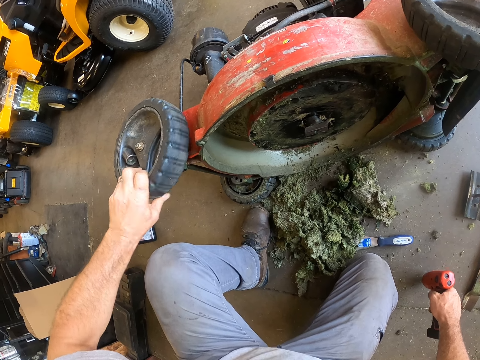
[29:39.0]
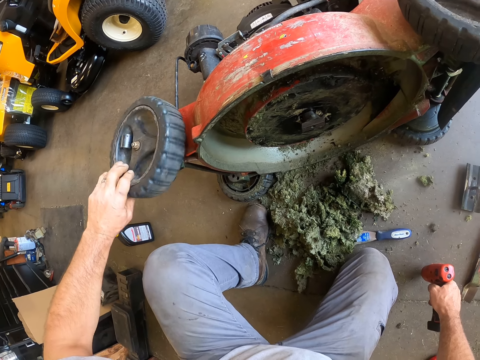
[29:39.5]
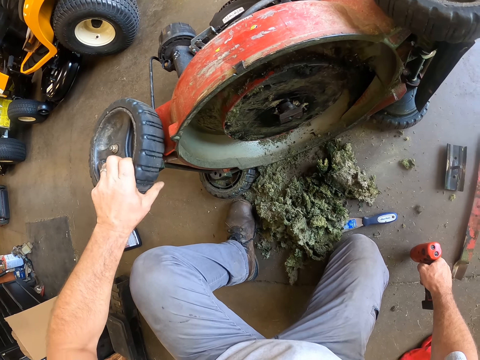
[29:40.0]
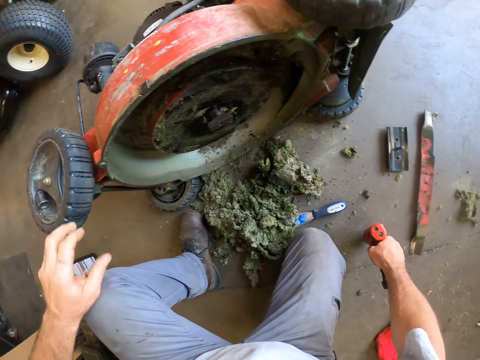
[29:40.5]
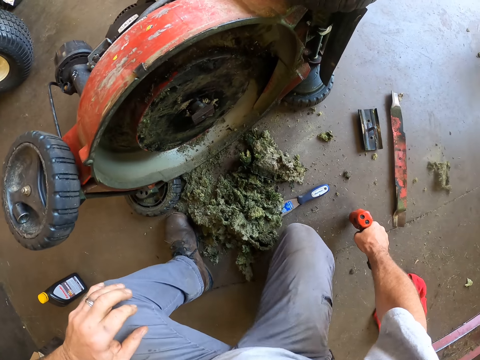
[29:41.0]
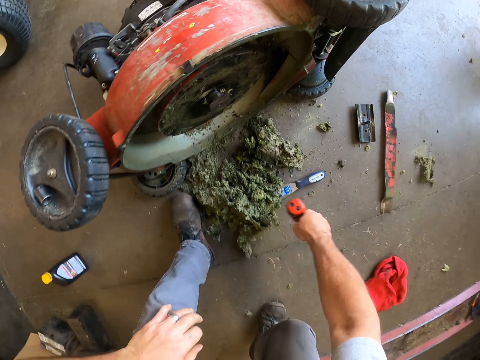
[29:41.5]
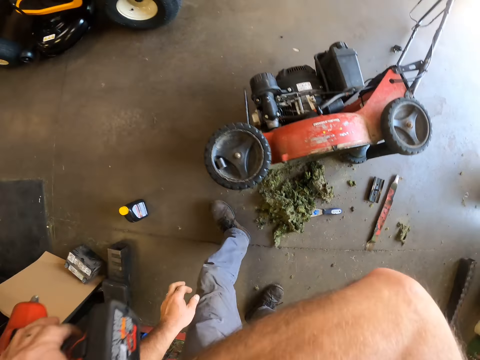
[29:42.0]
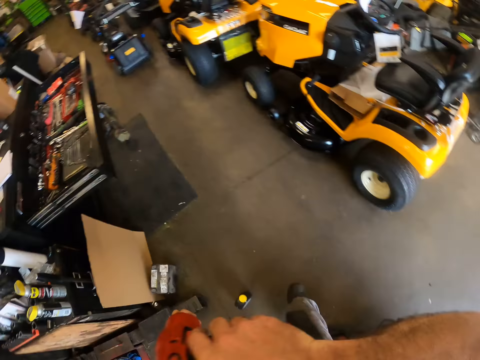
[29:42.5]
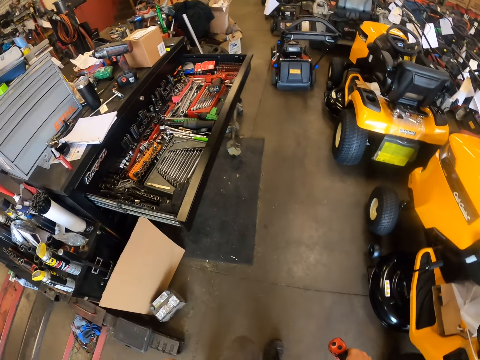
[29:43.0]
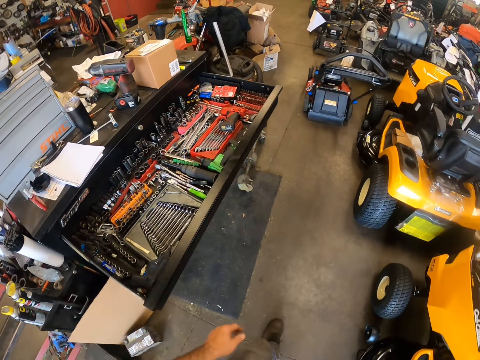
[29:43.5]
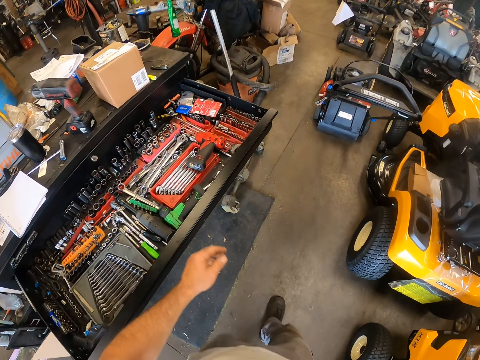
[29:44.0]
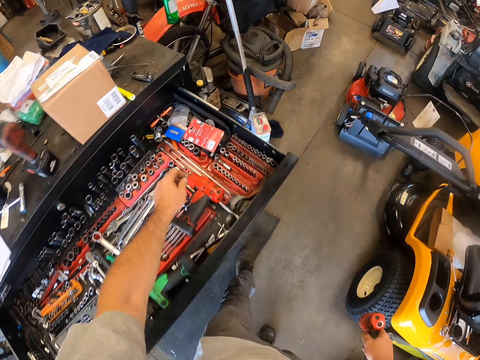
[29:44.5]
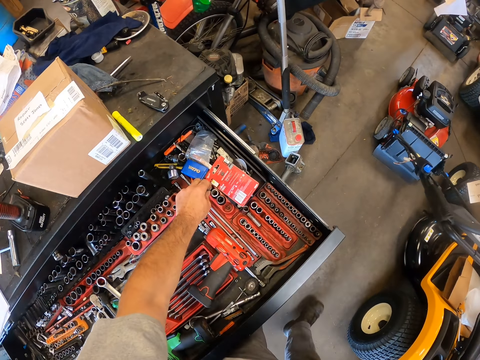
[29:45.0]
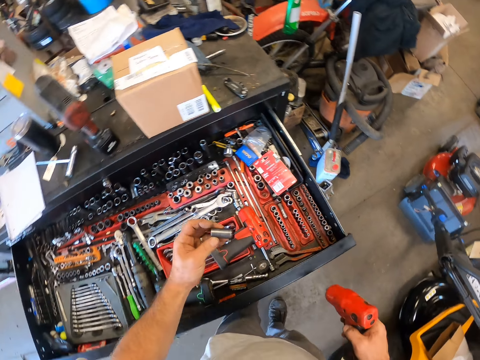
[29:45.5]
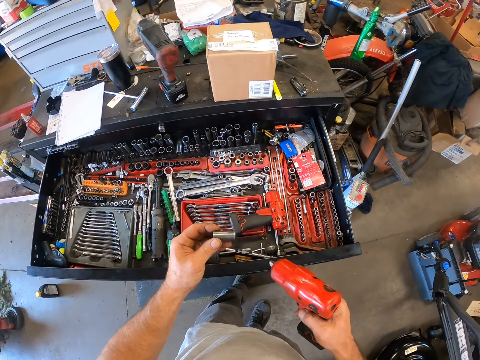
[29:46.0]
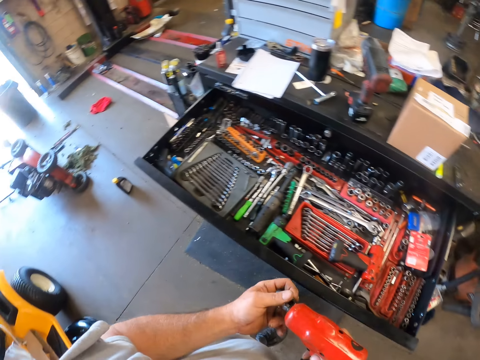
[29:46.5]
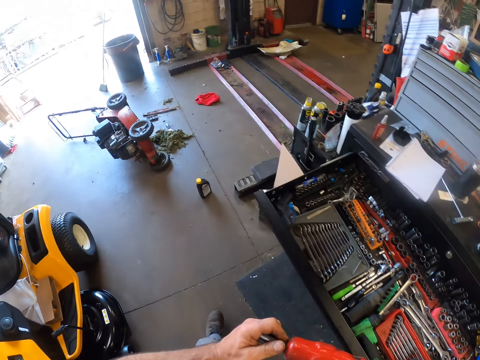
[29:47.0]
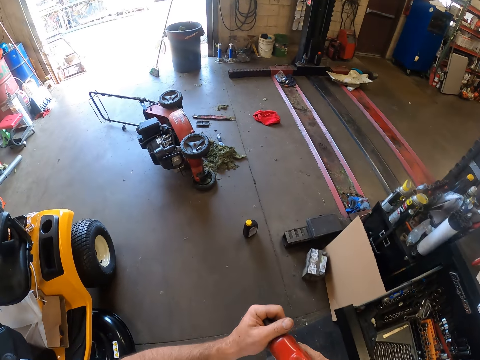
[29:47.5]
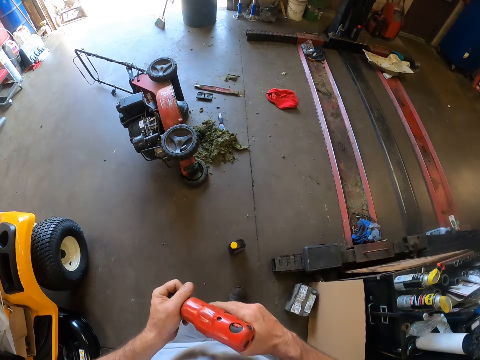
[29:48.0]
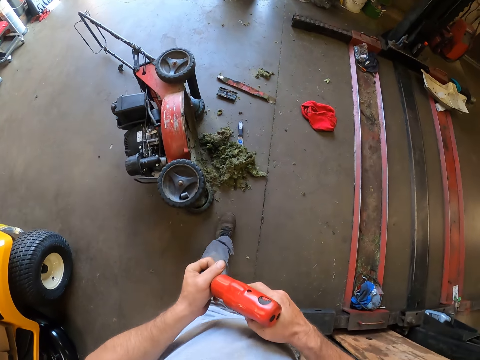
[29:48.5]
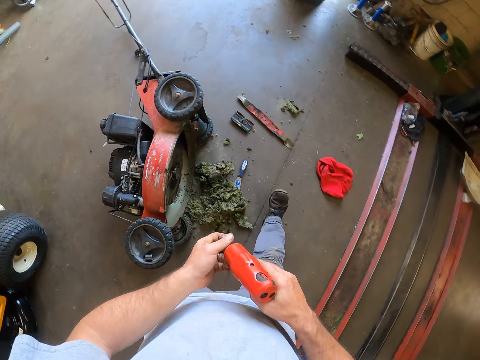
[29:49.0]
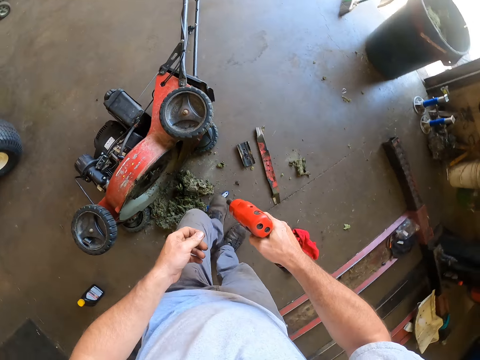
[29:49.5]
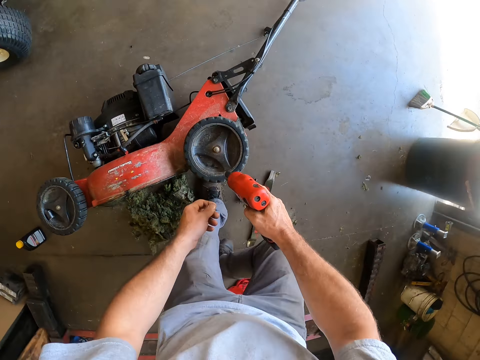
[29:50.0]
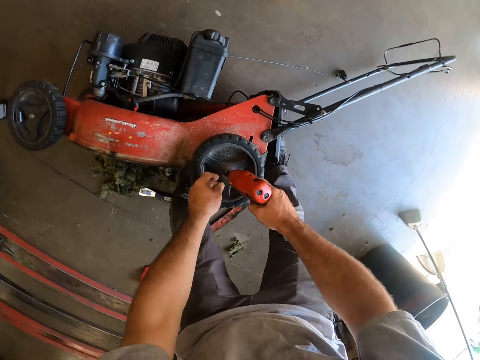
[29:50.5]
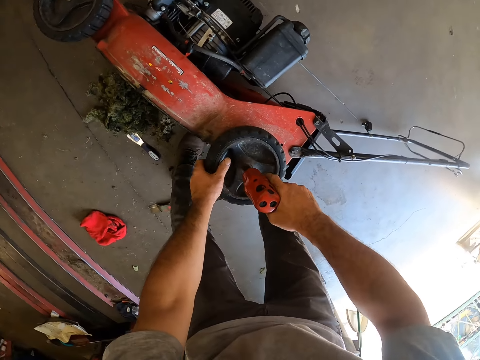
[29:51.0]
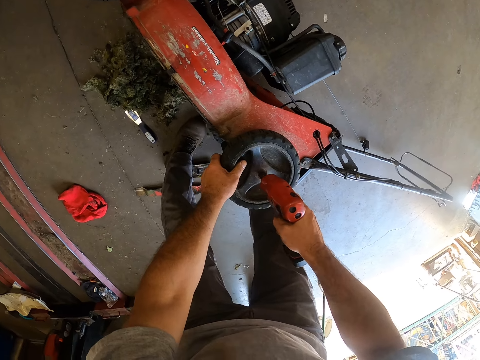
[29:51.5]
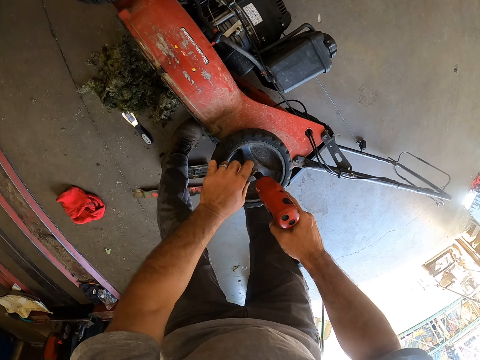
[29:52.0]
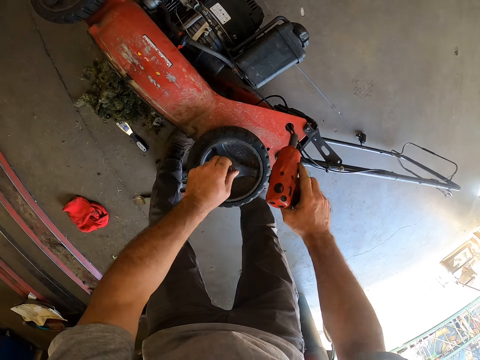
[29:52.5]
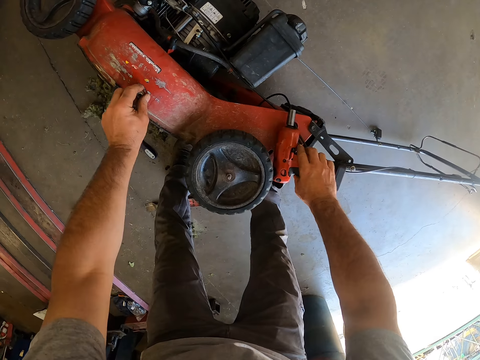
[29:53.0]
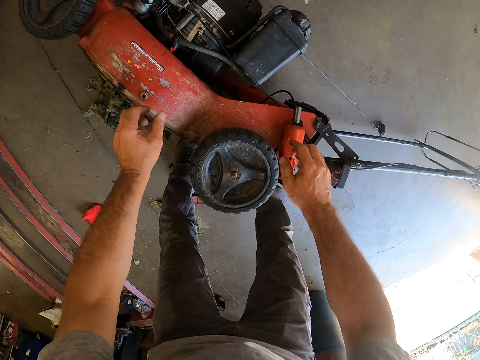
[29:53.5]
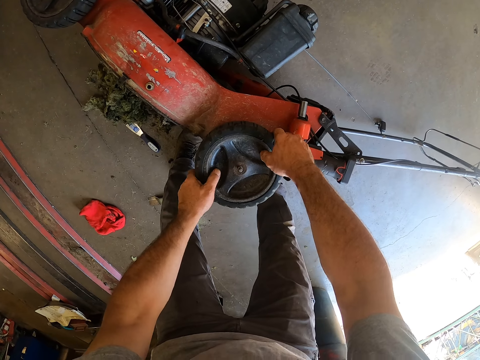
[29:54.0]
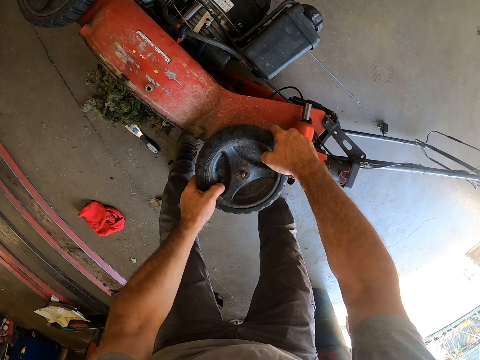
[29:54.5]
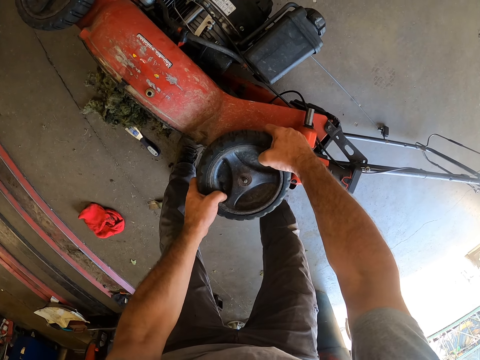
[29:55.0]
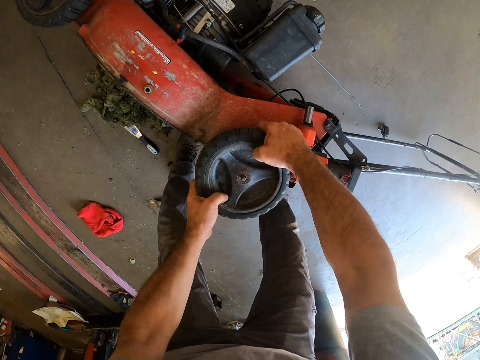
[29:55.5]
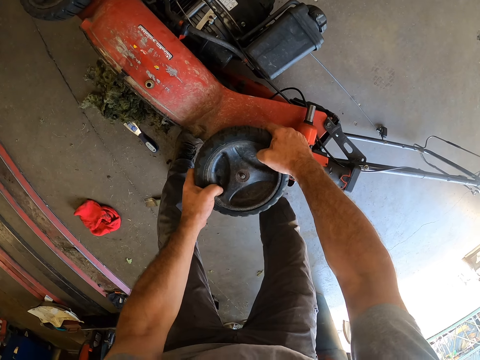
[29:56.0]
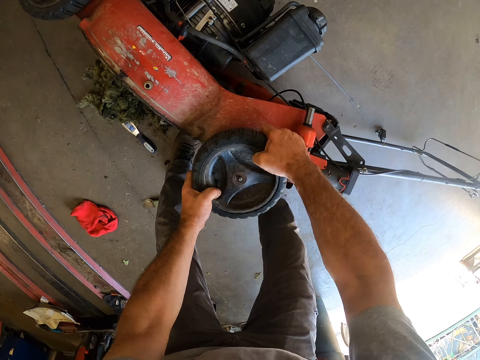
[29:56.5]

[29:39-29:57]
The camera wearer touches the lawn mower wheel. He stands up with the wrench. He walks across the workshop to the drawer. He picks up a nut or chuck from the tool cabinet shelf. He looks at the nut. He fixes the chuck to the wrench. He walks across the workshop to the machine. He loosens a bolt from a wheel from the machine. He puts the nut on the lawn mower wheel. He holds the tyre with his left hand. He takes the bolt from the wheel with his left hand. He drops the impact wrench on the machine with his right hand. He drops the bolt on the machine with his left hand. He pulls off the tyre from the machine.

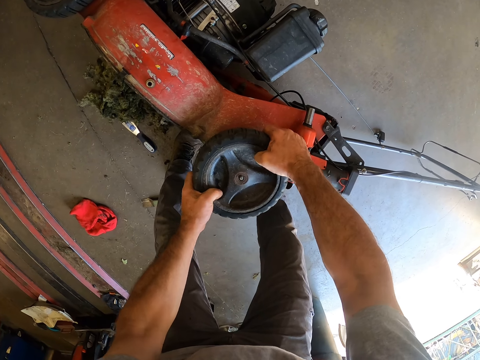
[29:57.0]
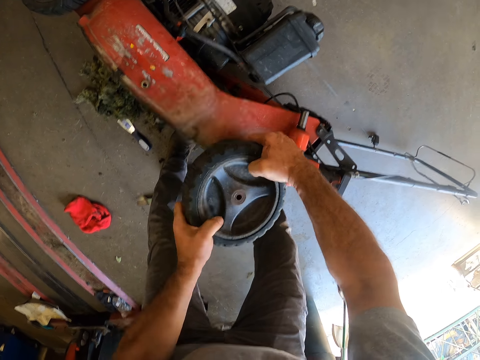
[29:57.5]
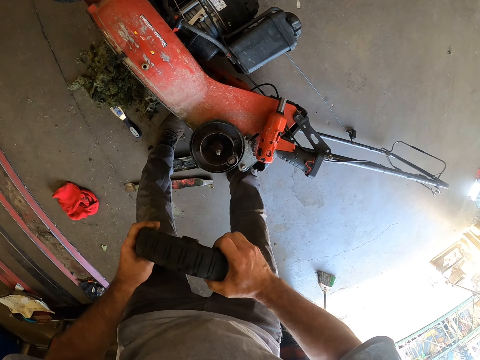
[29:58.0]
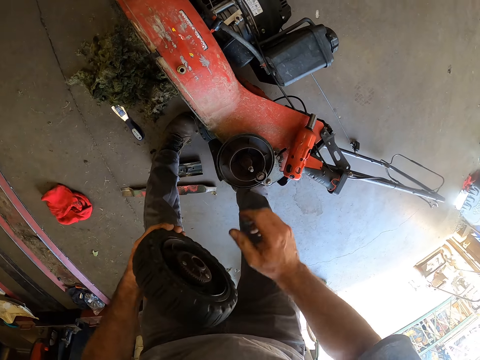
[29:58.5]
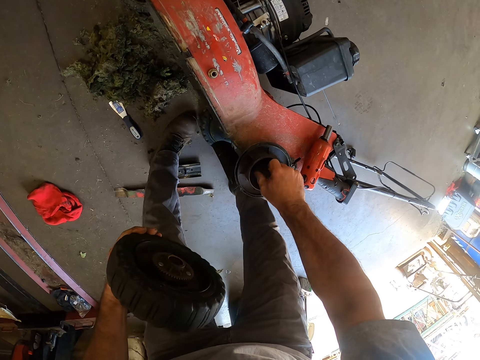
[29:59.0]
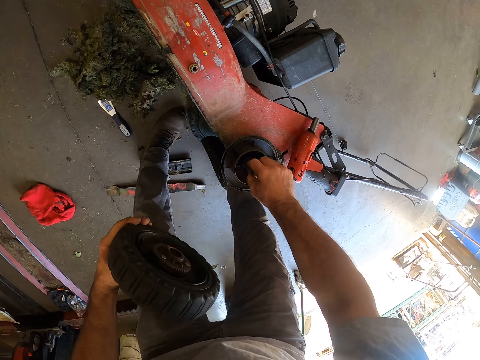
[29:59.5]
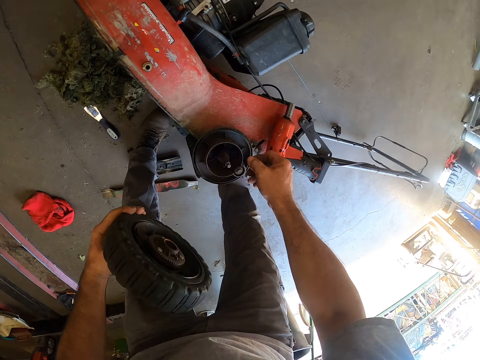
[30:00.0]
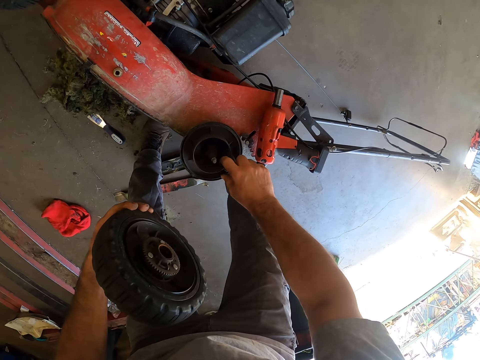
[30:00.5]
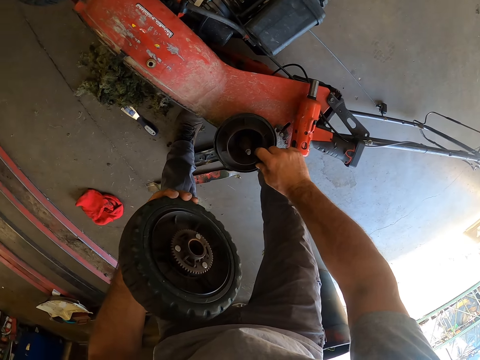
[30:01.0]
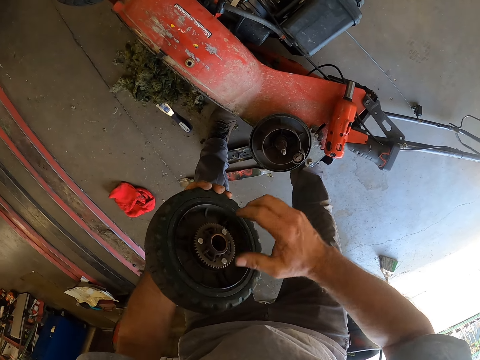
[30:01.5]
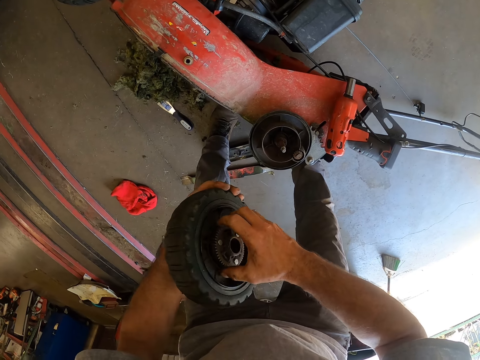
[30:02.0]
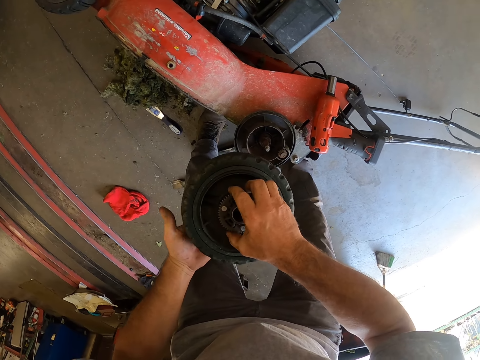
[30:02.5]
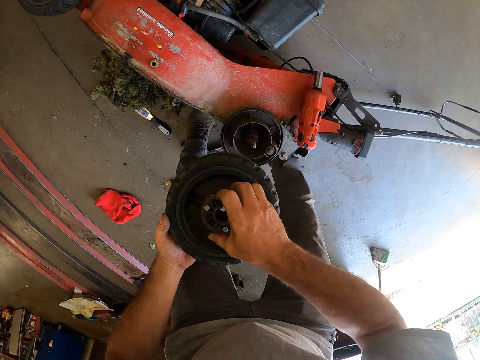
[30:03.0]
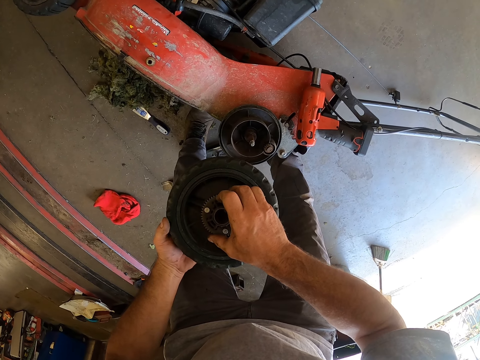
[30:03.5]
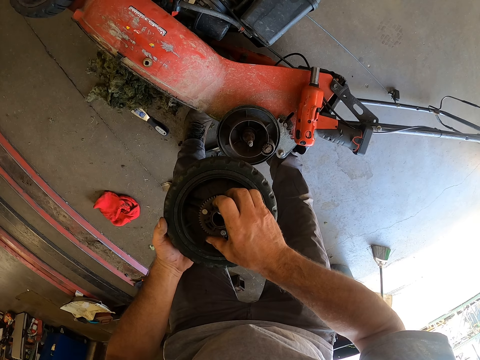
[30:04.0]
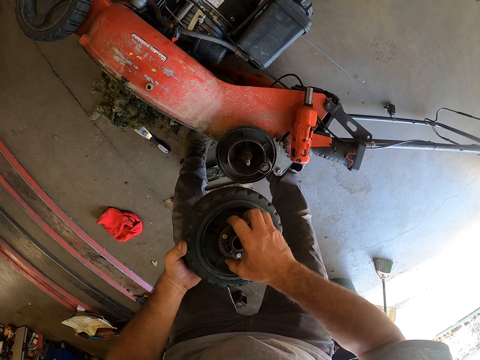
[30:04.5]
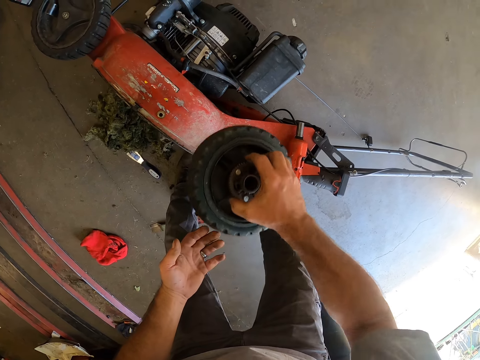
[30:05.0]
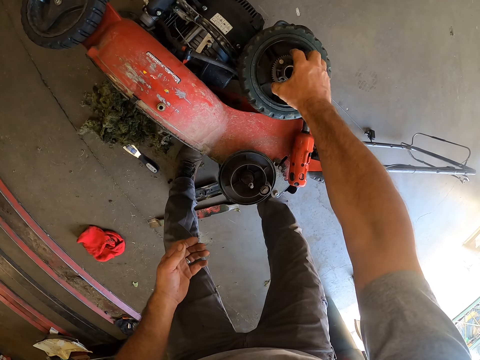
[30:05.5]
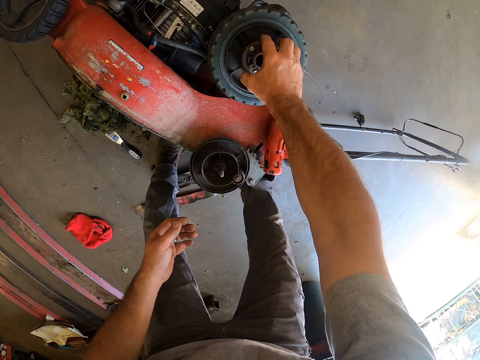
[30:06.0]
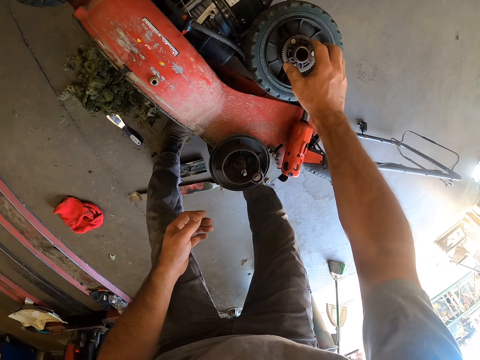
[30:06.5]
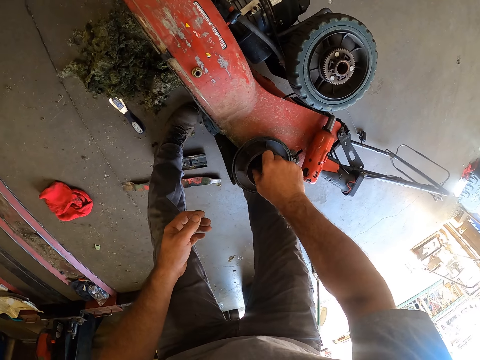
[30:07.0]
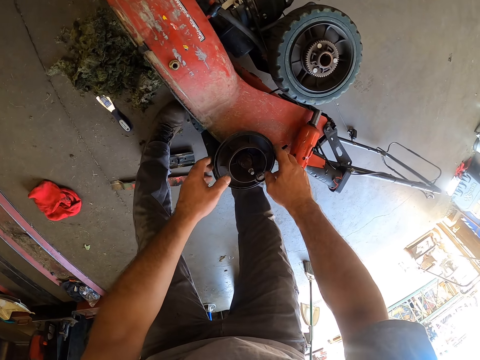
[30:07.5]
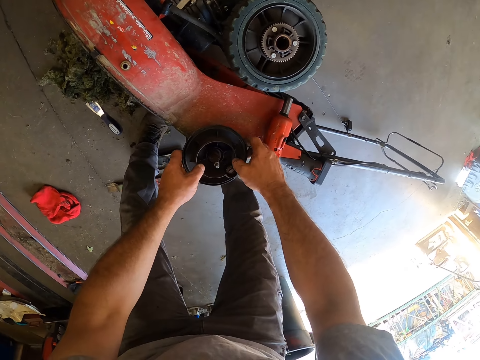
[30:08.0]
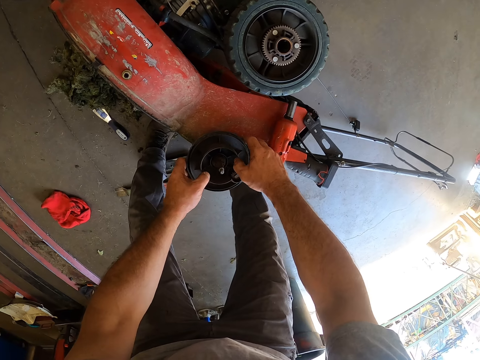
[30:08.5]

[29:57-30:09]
The camera wearer holds the center hub of the wheel. He touches something. He takes the tyre with his right hand from his left hand. He touches the wheel. He keeps the tyre on the machine. He pulls the barrel of the machine with both hands. He touches something on the lawn mower.
